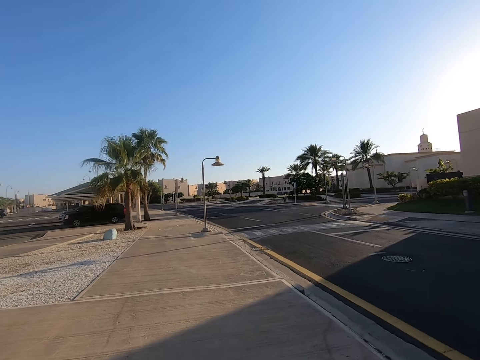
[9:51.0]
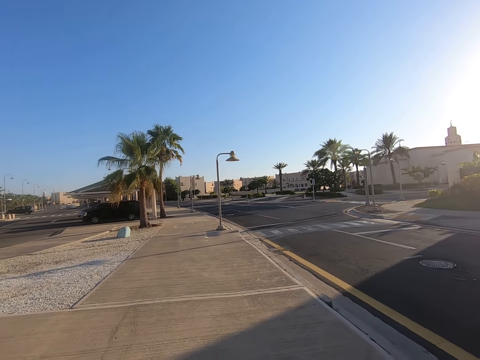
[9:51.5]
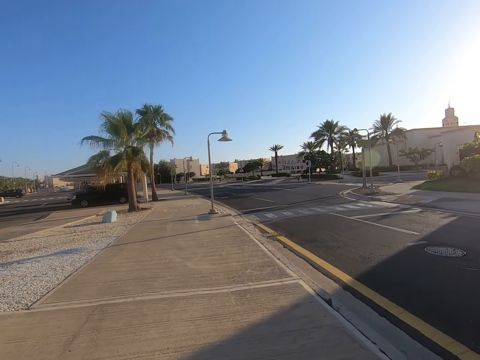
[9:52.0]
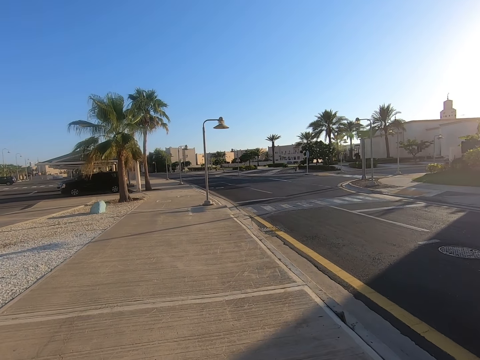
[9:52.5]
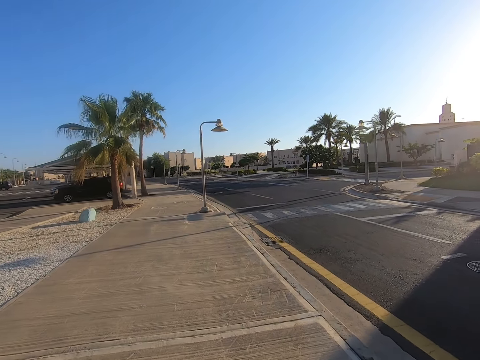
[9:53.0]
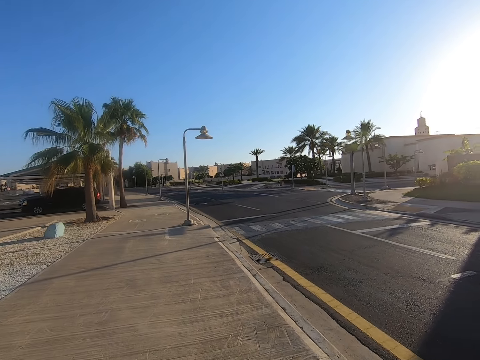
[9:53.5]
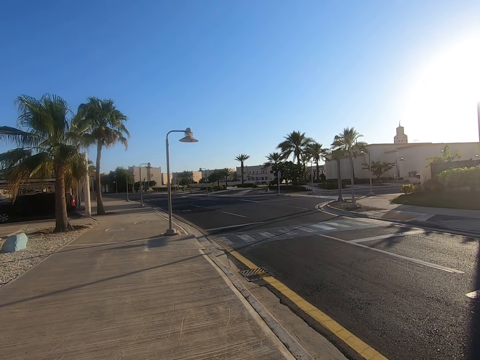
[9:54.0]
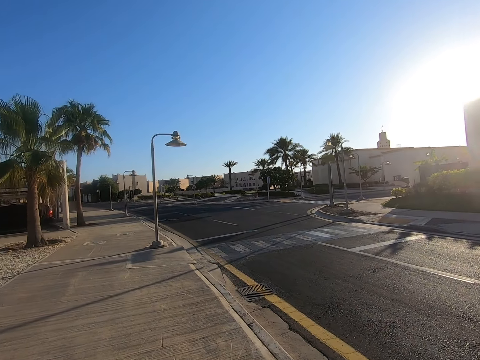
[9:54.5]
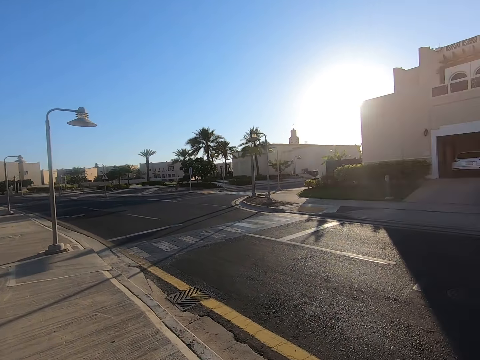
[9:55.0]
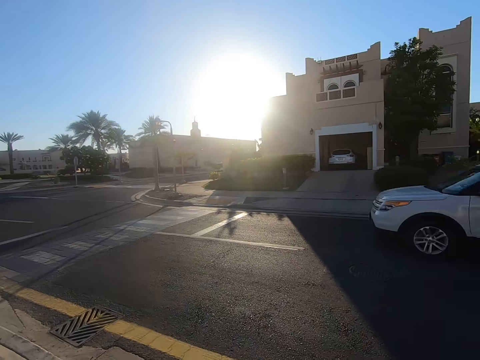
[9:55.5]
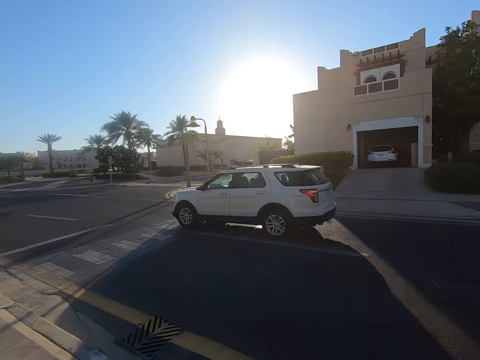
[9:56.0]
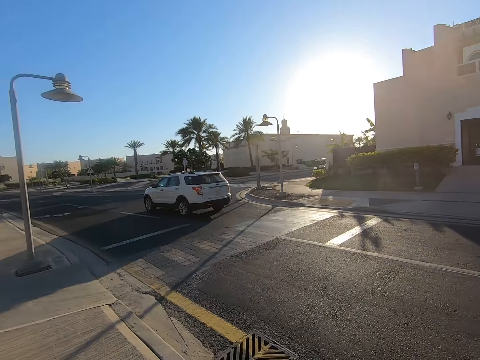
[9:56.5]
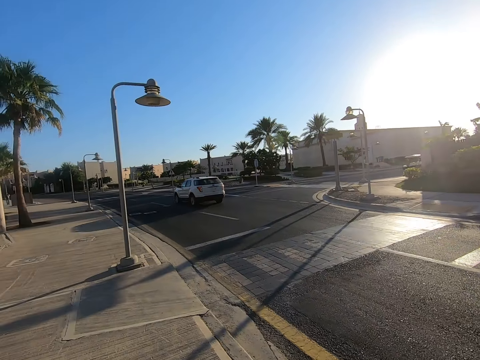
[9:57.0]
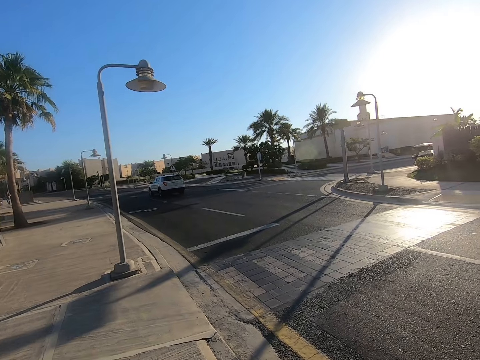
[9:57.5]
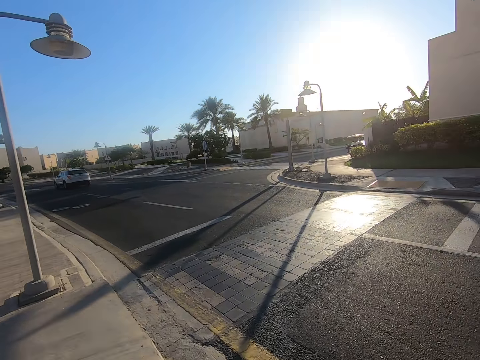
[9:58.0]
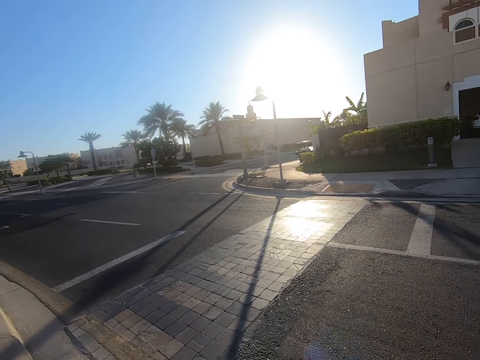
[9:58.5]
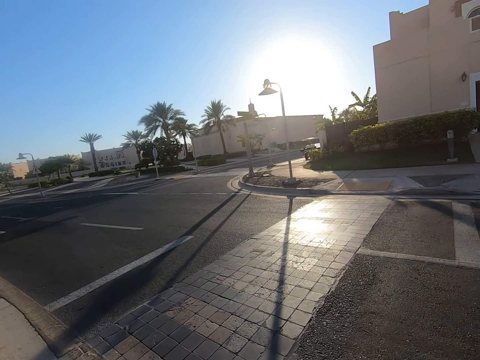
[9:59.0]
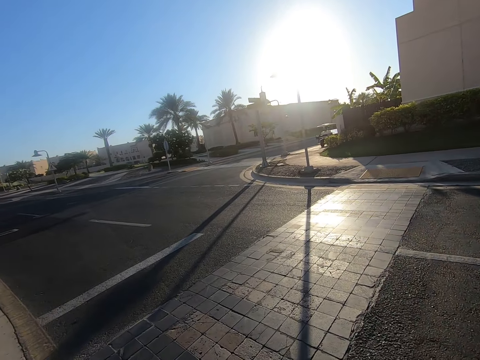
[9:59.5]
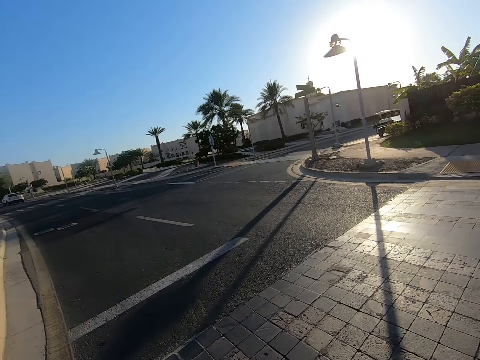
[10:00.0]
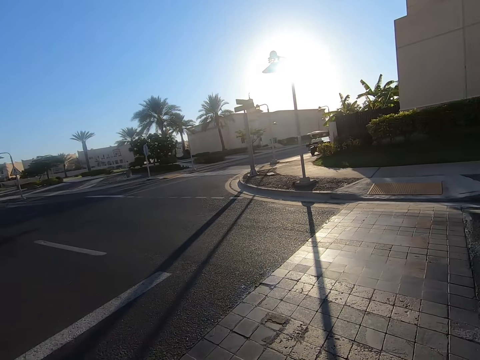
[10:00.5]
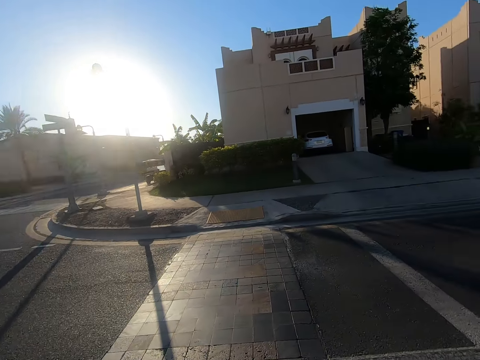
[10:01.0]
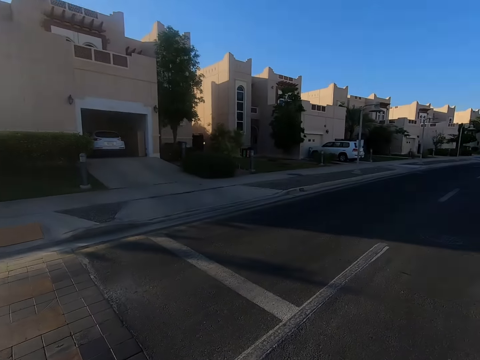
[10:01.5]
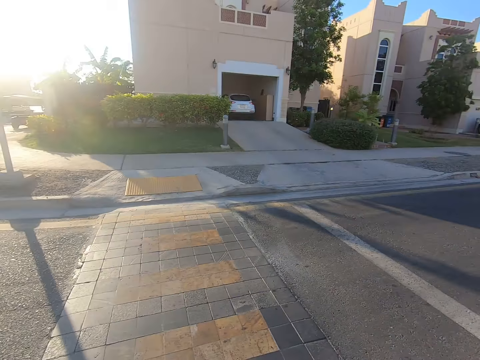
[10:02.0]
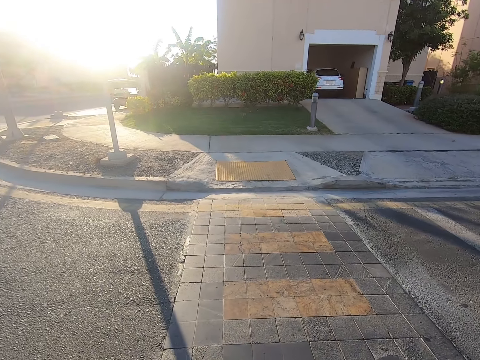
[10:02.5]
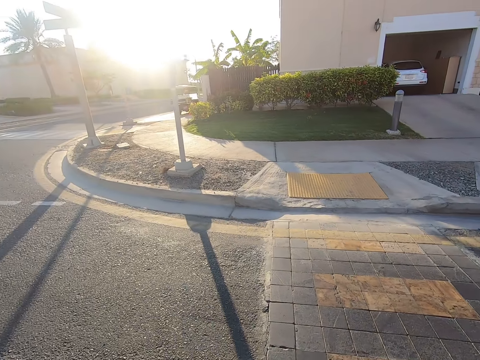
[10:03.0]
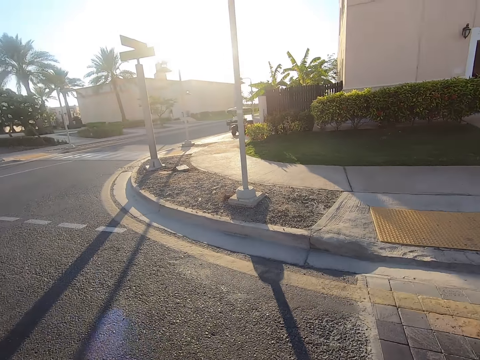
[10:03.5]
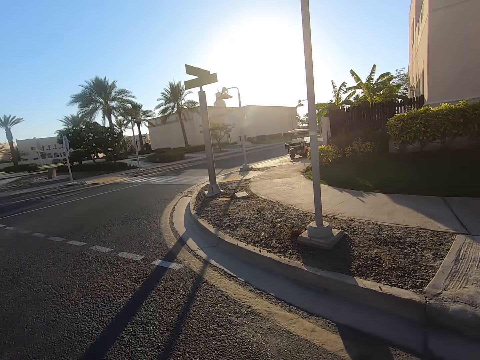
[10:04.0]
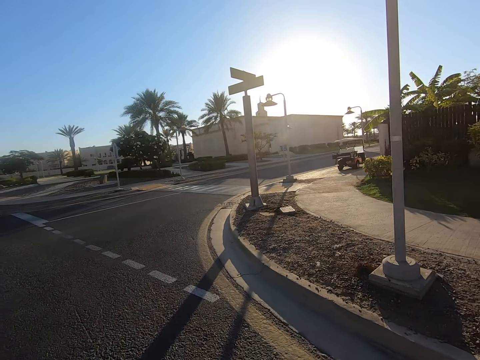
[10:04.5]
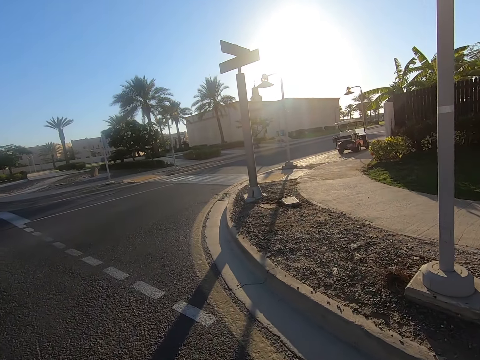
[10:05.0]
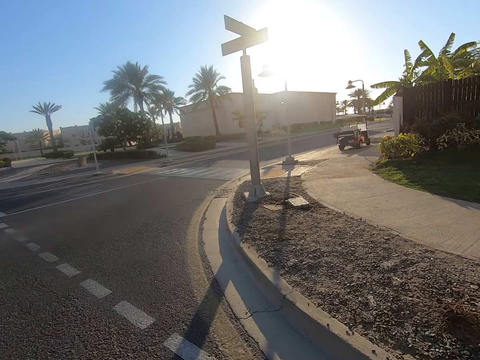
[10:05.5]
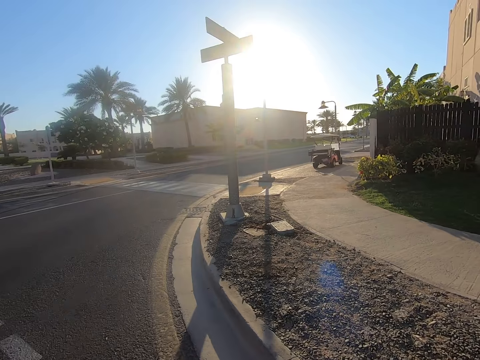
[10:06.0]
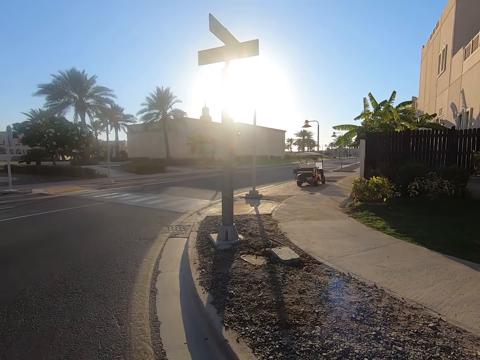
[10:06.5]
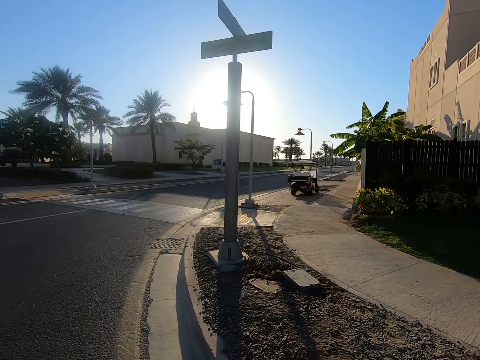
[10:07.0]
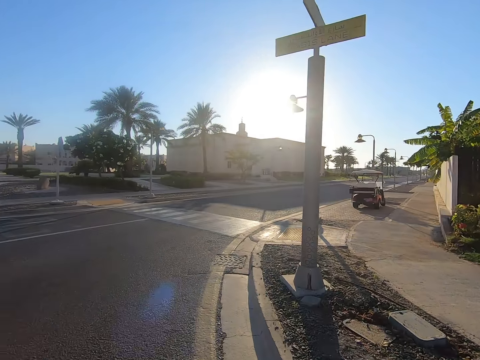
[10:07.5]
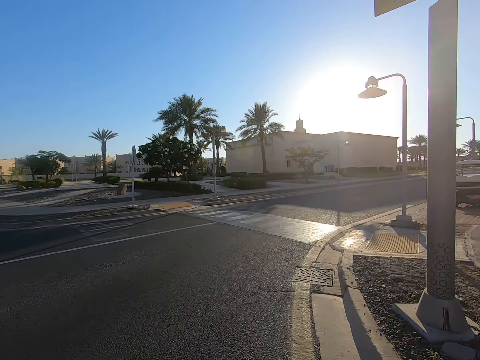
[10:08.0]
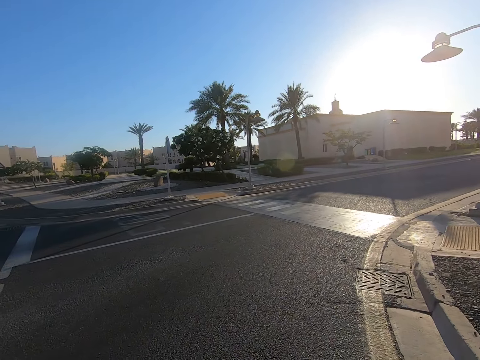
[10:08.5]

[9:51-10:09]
The camera wearer walks on the tarmac road. They look both sides of the road. They cross the road towards the sidewalk.

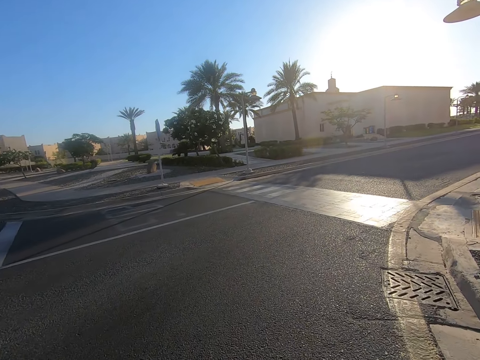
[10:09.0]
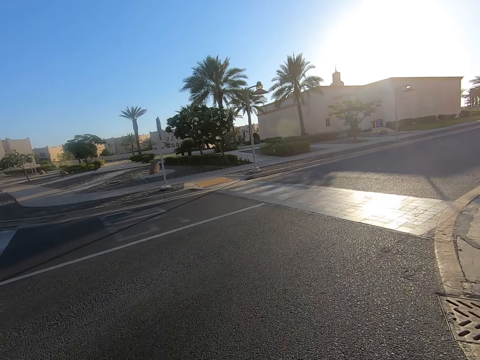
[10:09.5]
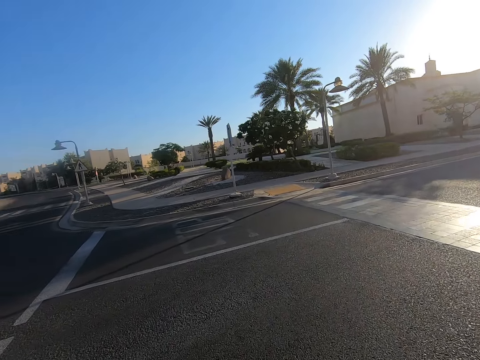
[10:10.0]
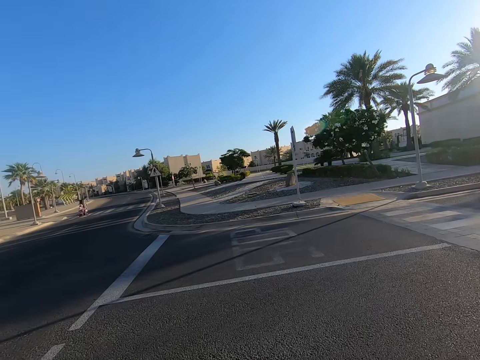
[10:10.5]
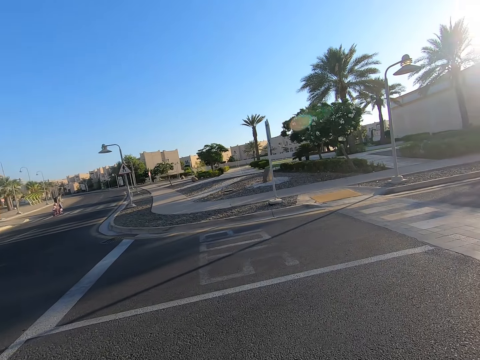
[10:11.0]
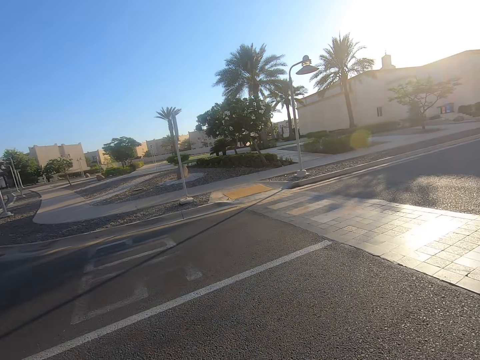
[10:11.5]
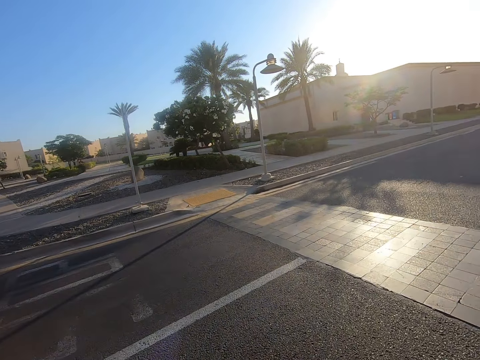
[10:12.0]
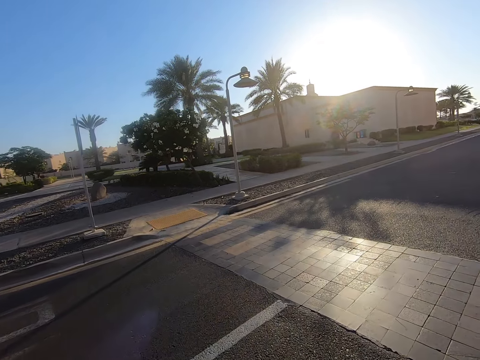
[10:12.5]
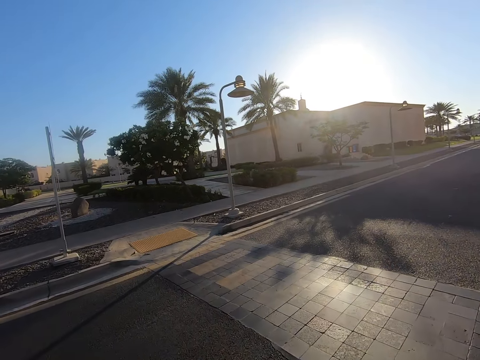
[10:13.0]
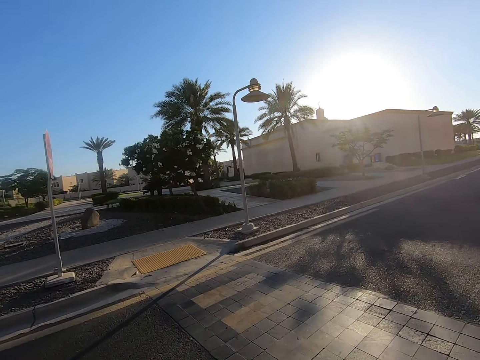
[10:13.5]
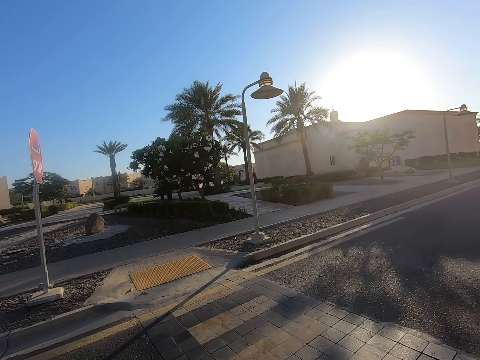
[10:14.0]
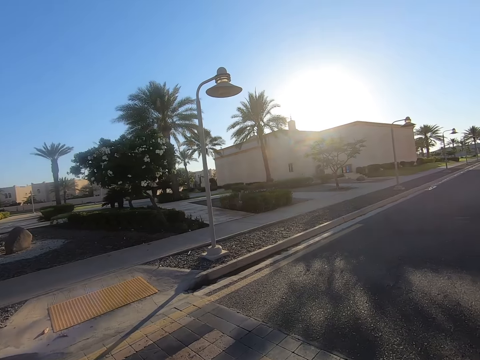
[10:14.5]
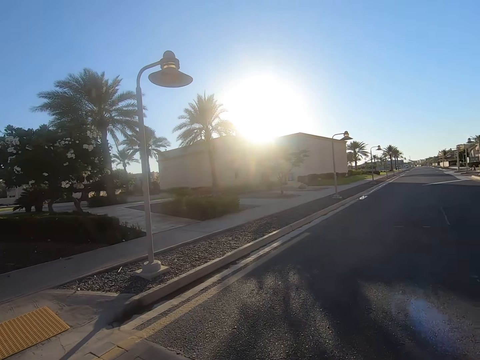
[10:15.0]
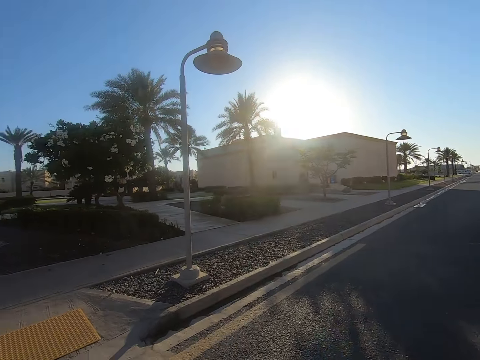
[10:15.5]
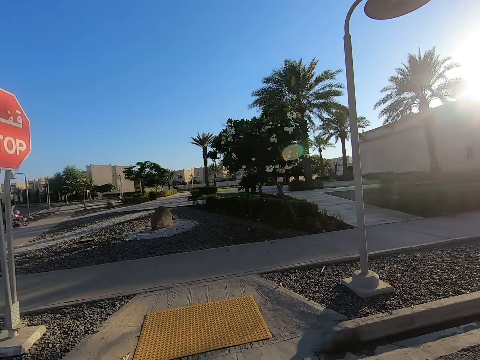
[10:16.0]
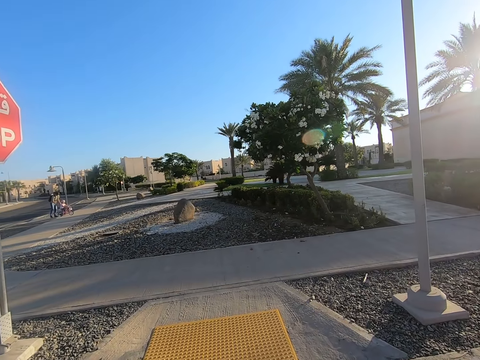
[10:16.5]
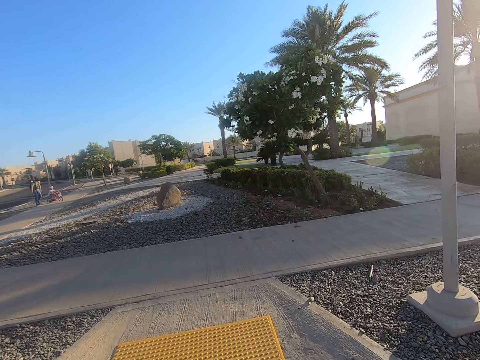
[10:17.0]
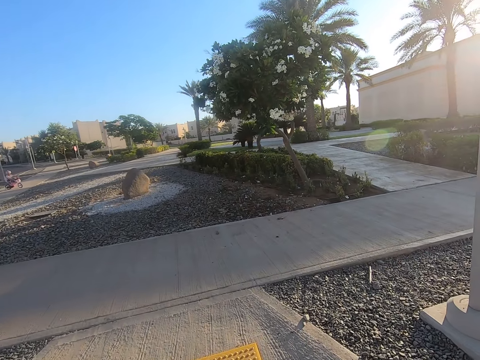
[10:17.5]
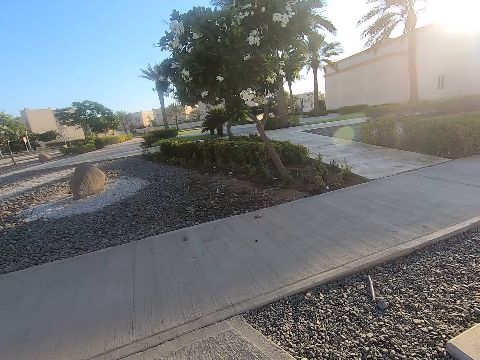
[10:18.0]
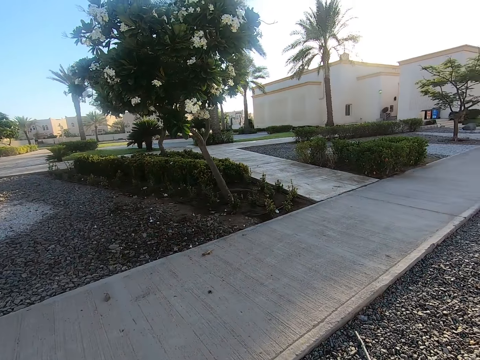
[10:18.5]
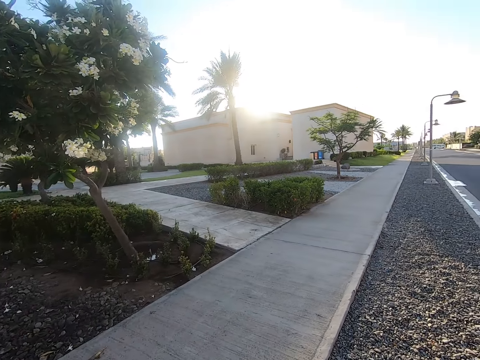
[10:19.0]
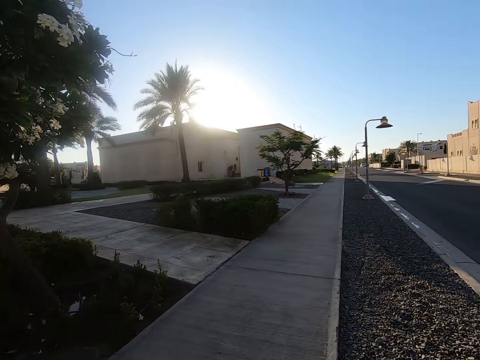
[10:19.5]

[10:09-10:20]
The camera wearer walks on the pavement.
